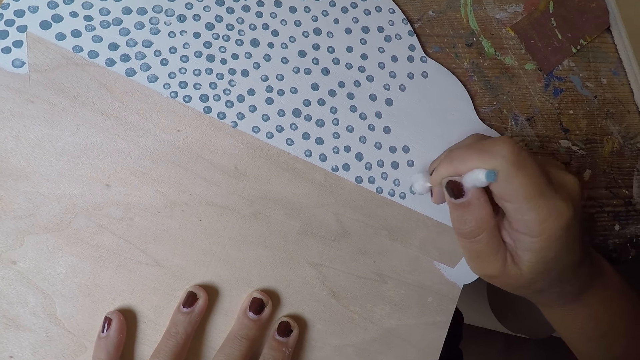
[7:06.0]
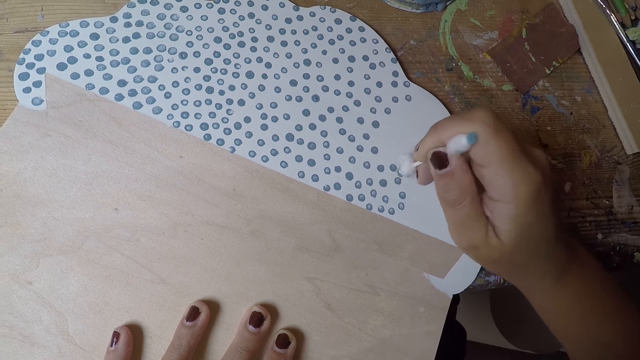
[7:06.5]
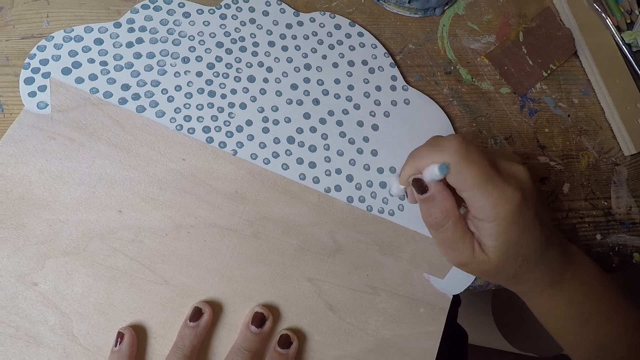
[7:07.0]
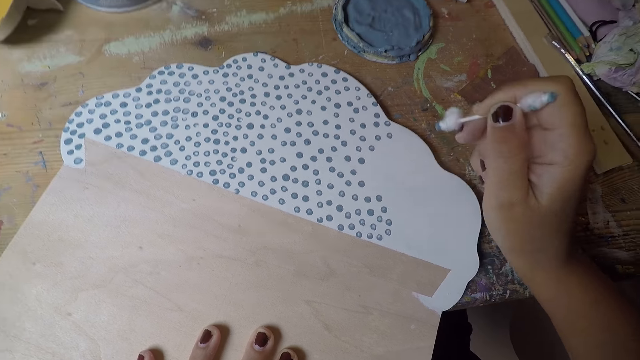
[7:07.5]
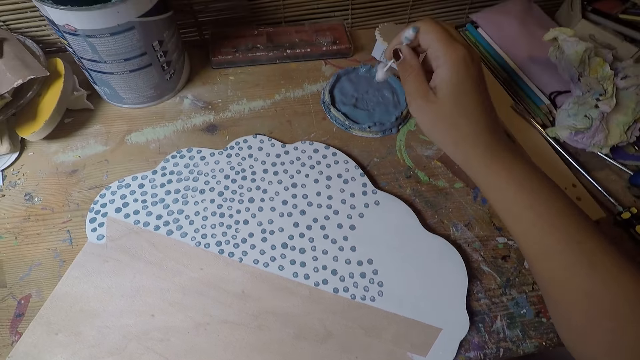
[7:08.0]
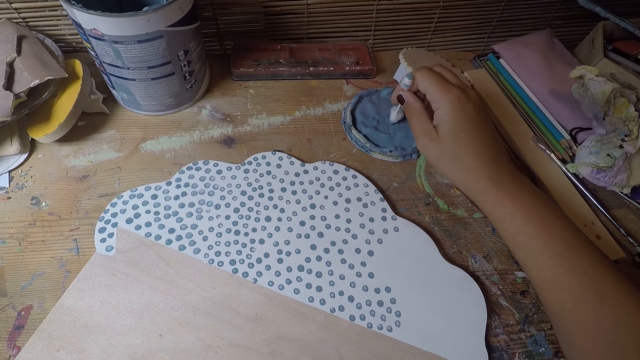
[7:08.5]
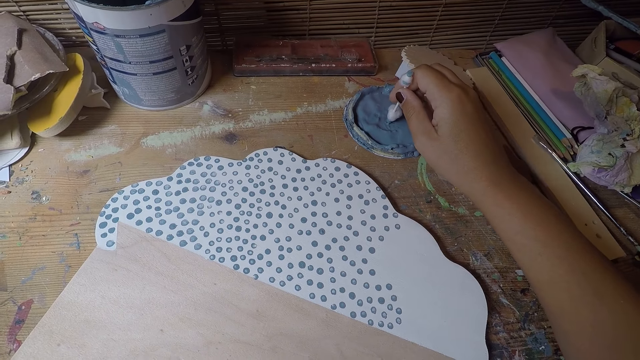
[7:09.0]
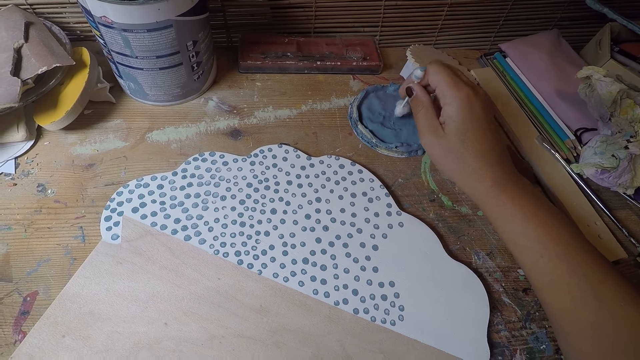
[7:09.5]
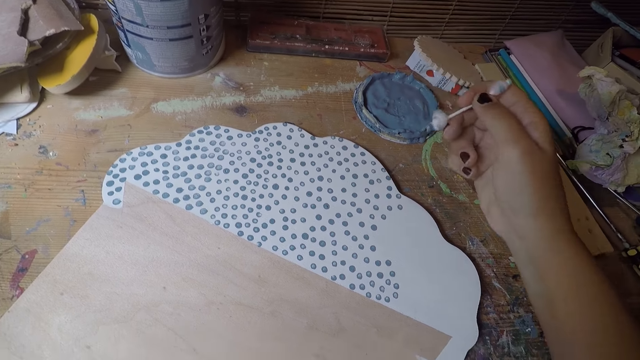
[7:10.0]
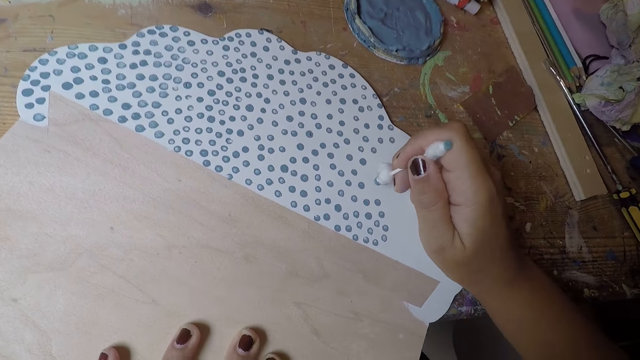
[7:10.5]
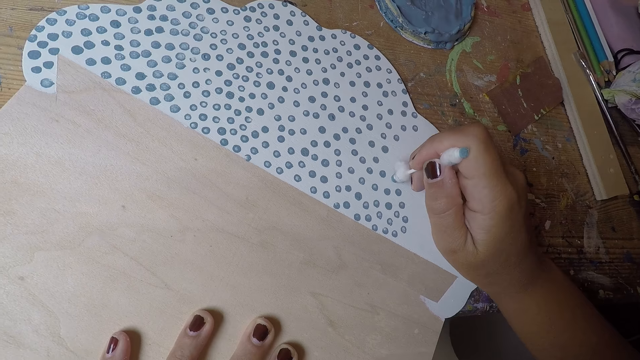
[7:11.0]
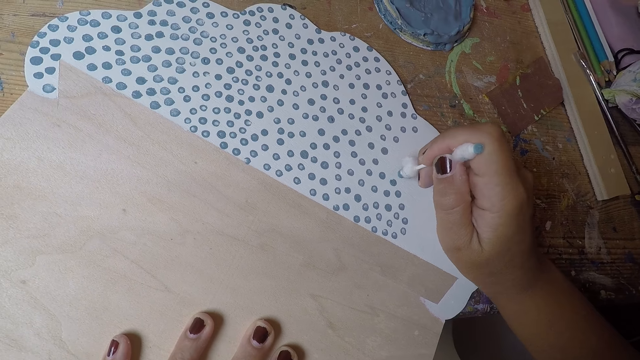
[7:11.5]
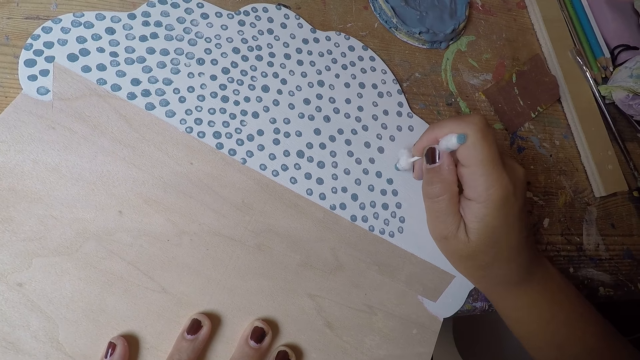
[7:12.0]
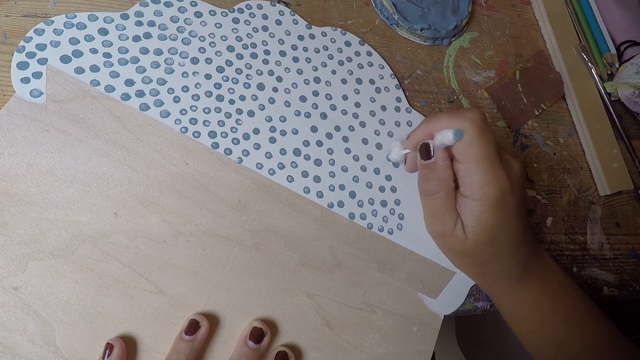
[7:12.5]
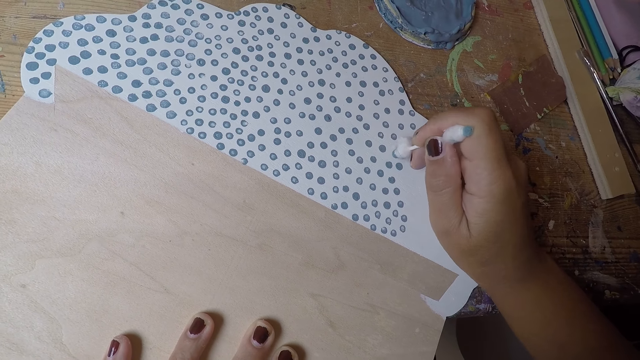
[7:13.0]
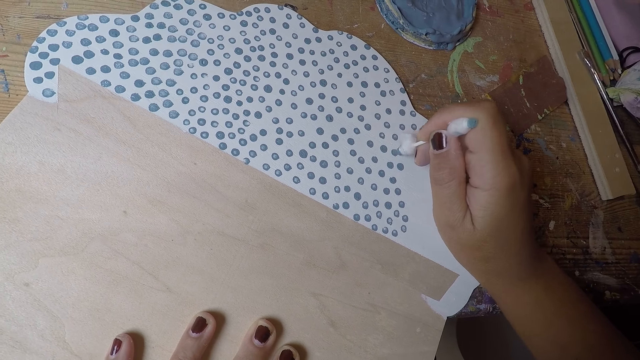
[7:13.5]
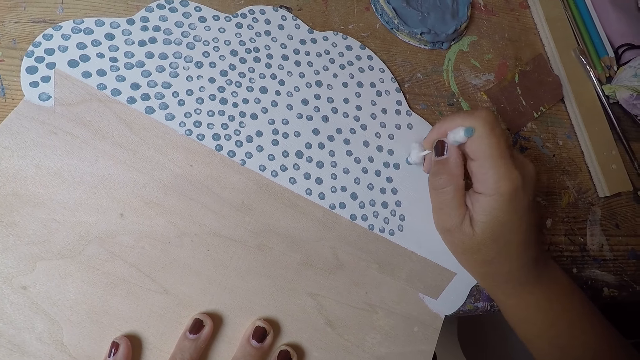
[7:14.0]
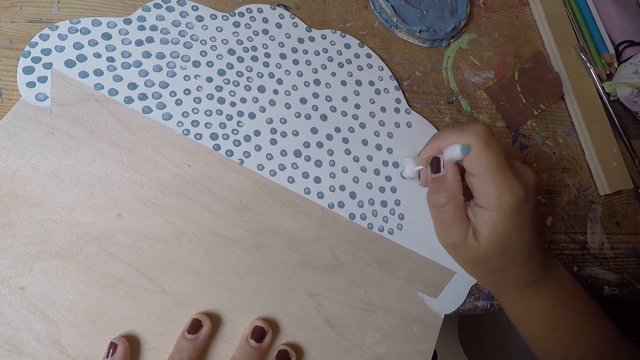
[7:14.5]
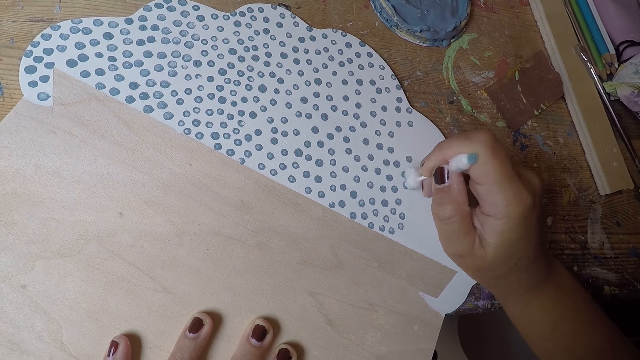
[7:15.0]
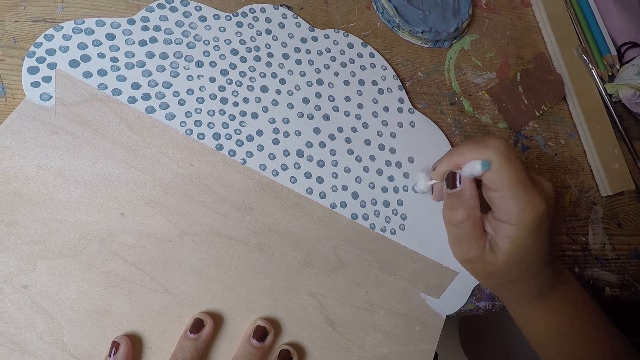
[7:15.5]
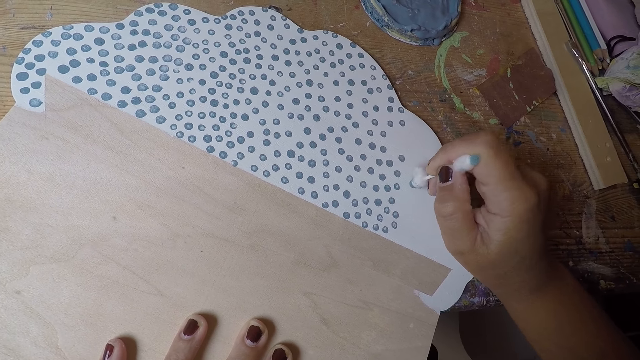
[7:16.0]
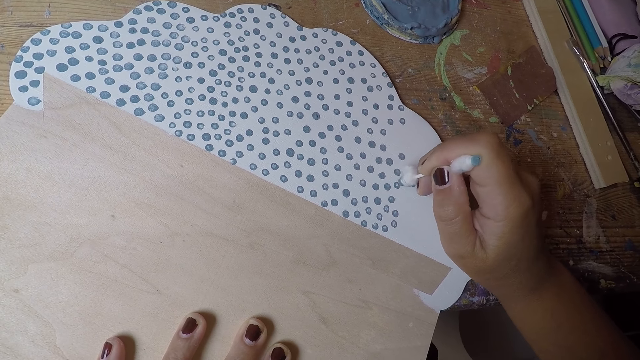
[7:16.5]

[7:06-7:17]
The camera wearer takes paint from the paint cover on the table with the cotton bud in his right hand. He puts dots on the white paper with the cotton bud in his right hand.

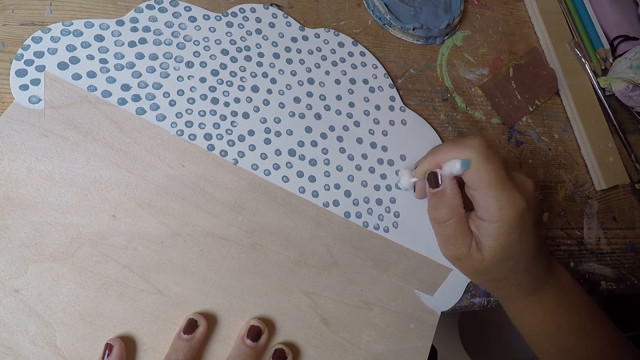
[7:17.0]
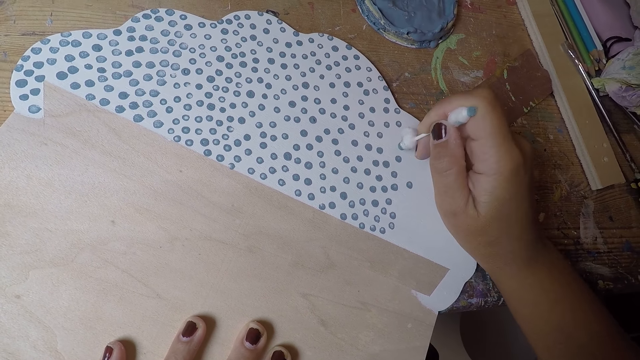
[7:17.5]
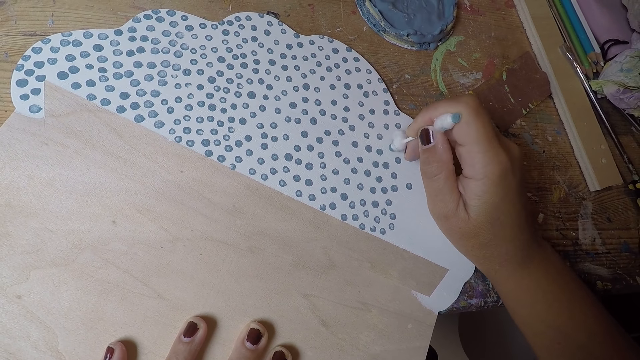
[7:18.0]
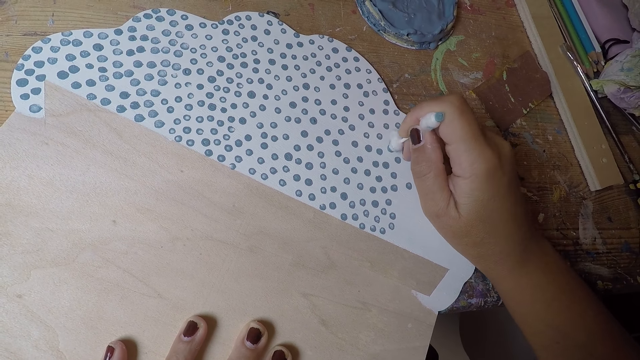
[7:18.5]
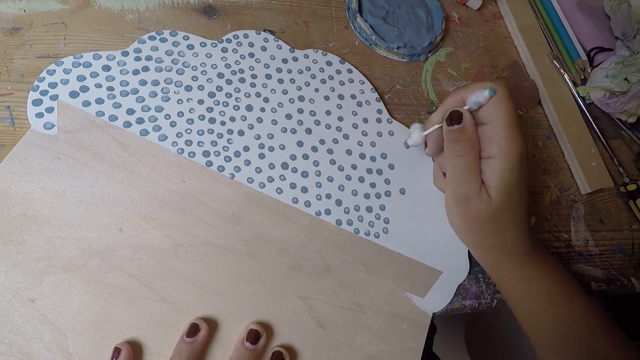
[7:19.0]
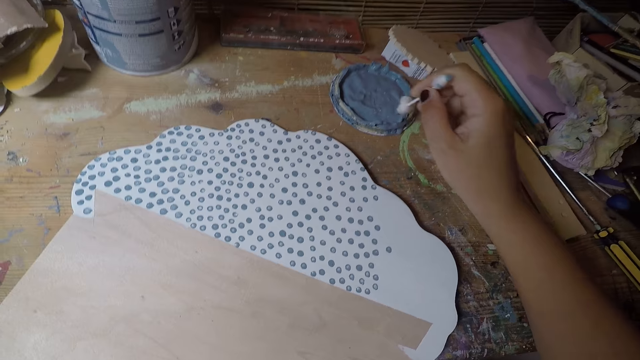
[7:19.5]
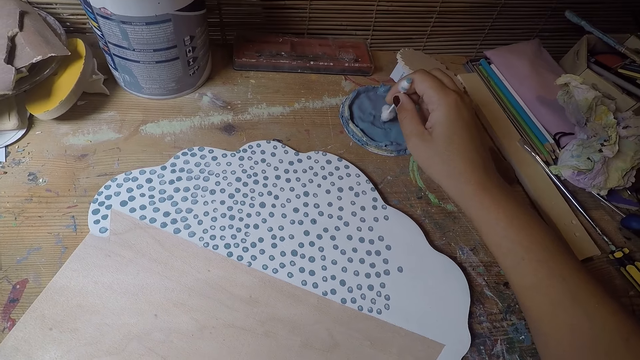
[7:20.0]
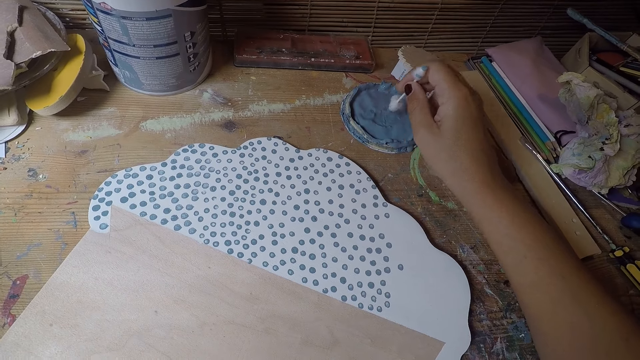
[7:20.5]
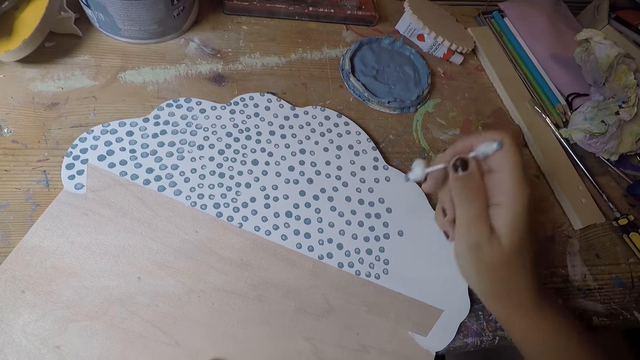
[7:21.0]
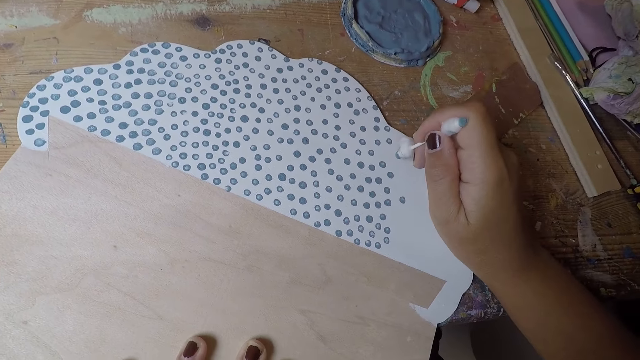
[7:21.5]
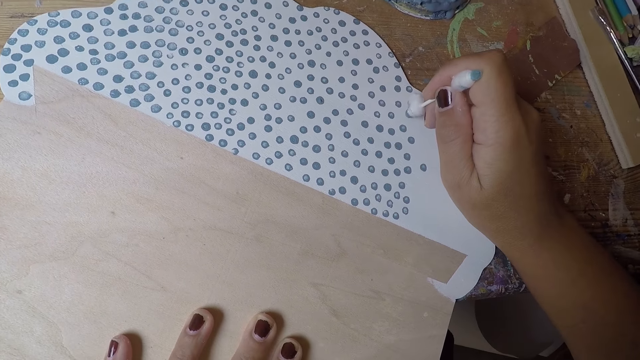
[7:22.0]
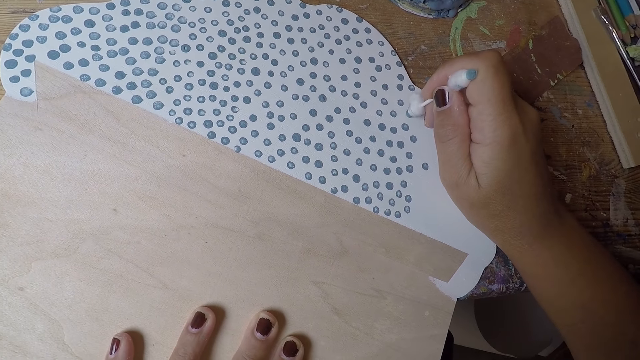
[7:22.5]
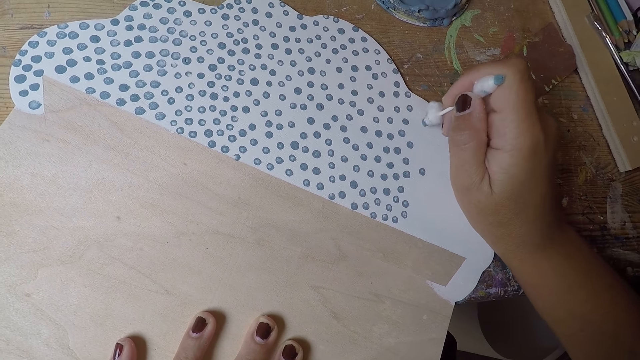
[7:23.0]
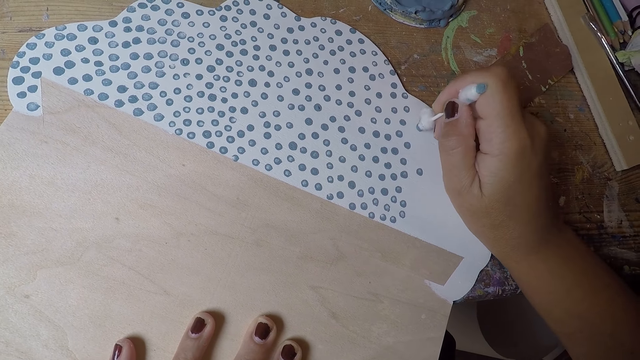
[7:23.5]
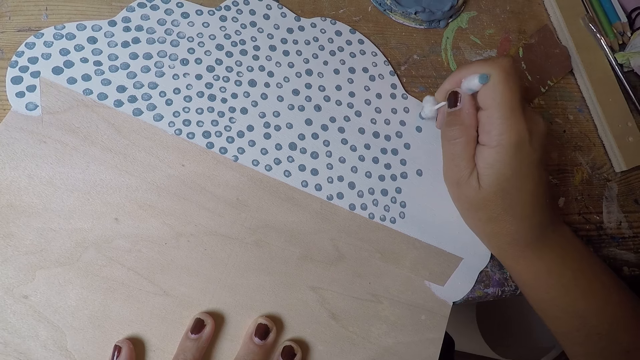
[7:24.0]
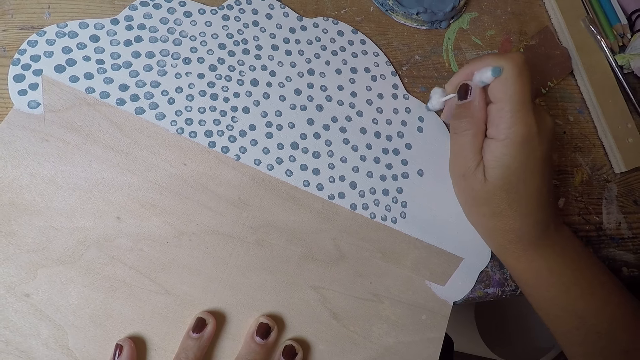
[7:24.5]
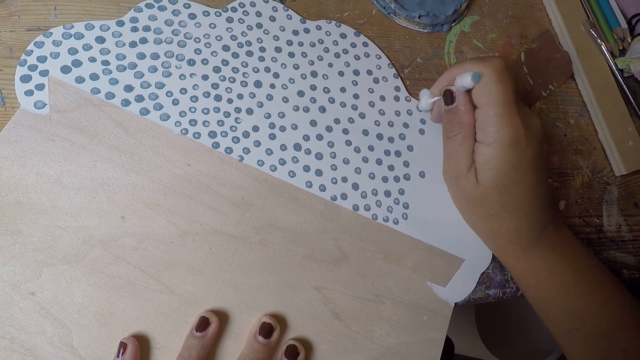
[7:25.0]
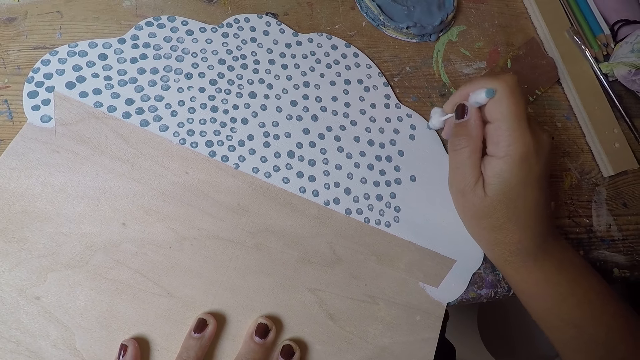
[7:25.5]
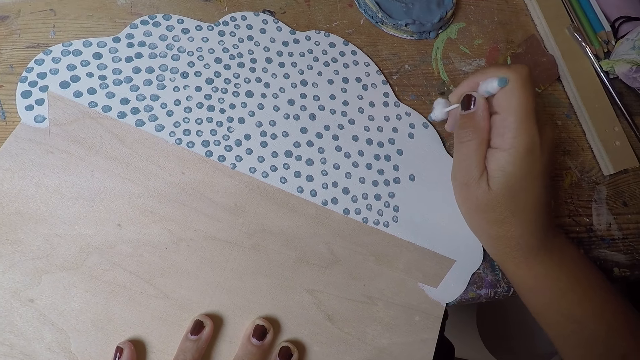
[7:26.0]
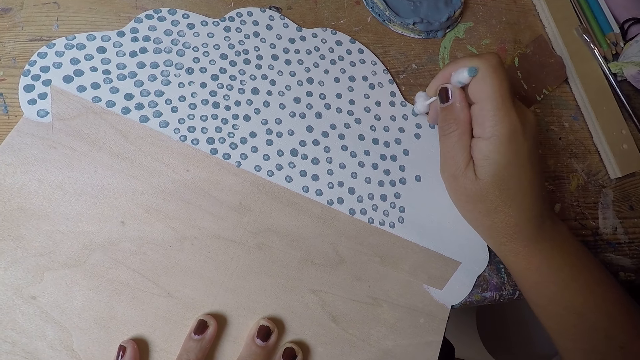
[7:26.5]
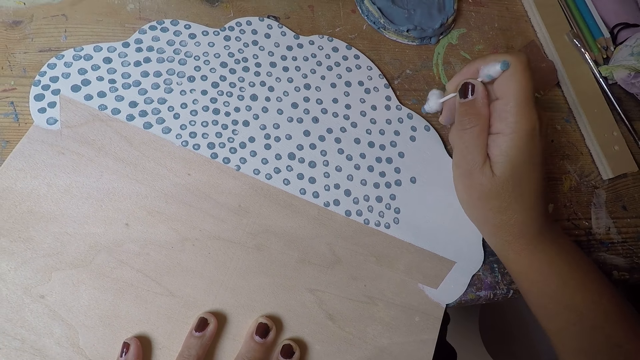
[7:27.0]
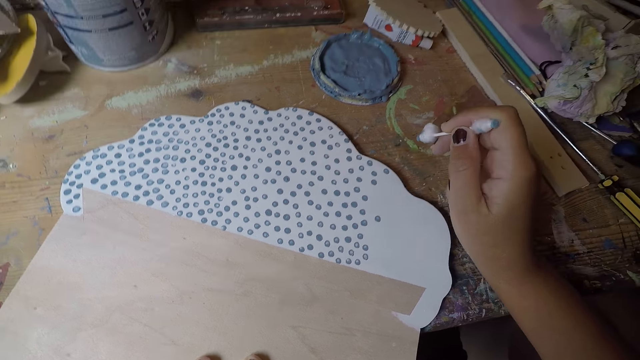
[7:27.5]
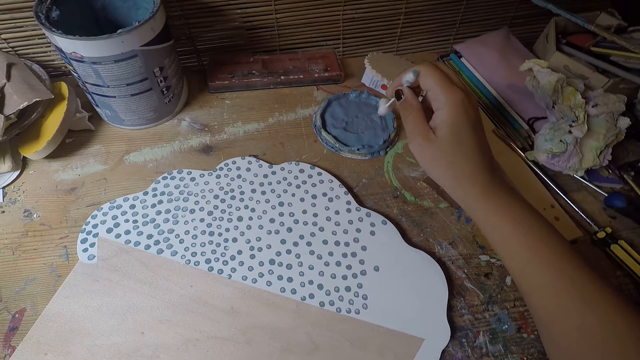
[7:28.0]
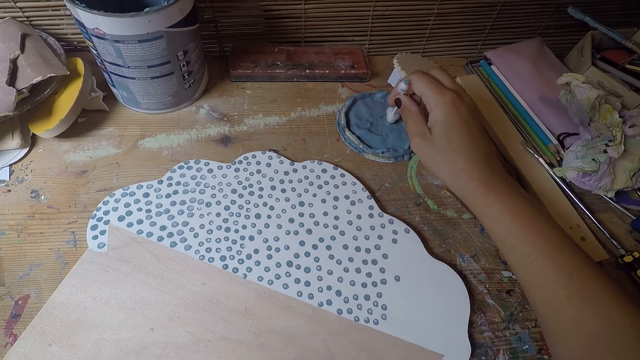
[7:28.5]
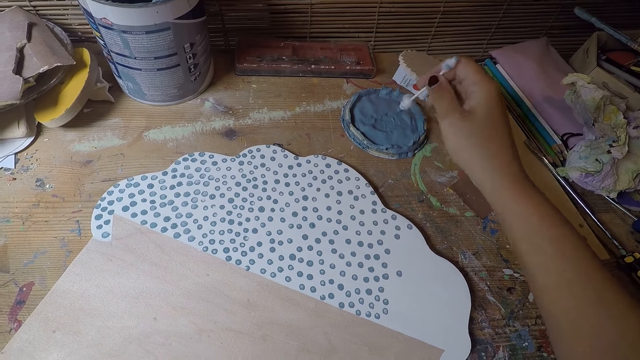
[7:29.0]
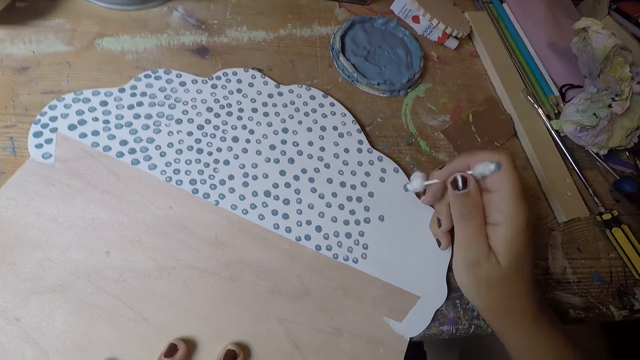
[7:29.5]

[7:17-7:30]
The camera wearer takes paint from the paint cover on the table with the cotton bud in his right hand. He puts dots on the white paper with the cotton bud in his right hand. He takes paint from the paint cover on the table with the cotton bud in his right hand.
